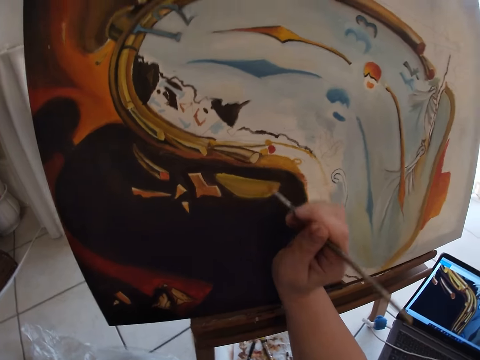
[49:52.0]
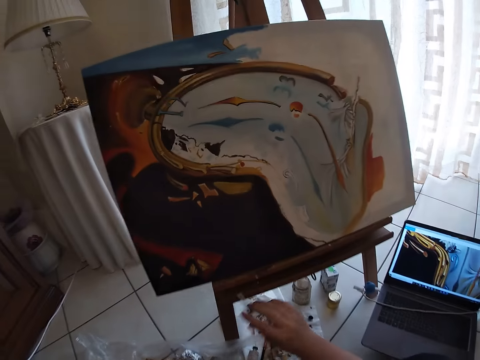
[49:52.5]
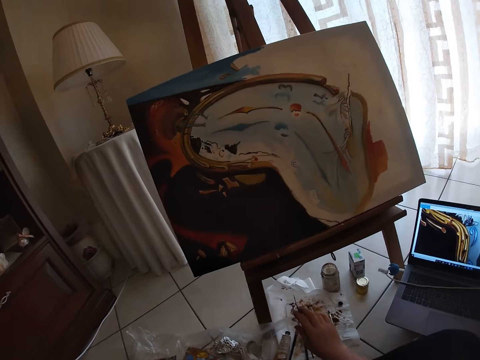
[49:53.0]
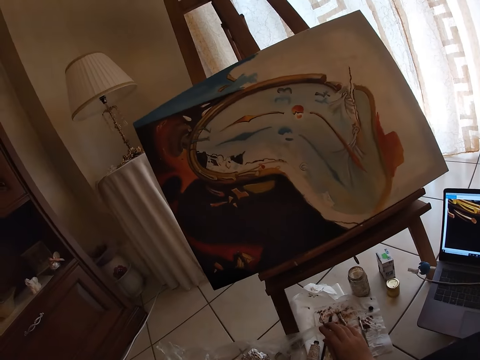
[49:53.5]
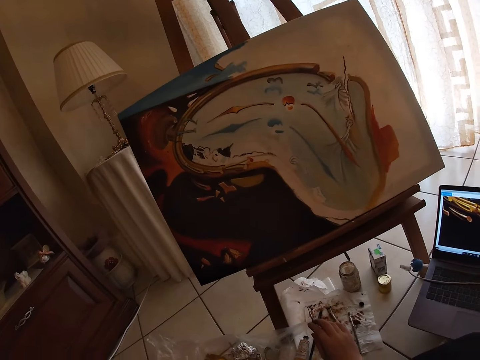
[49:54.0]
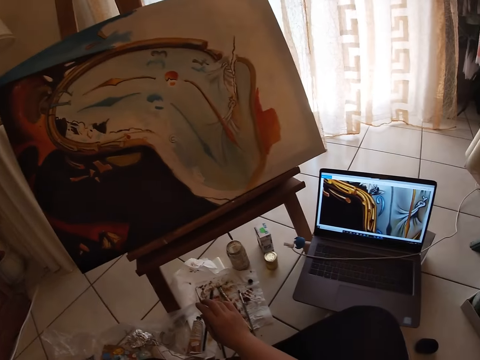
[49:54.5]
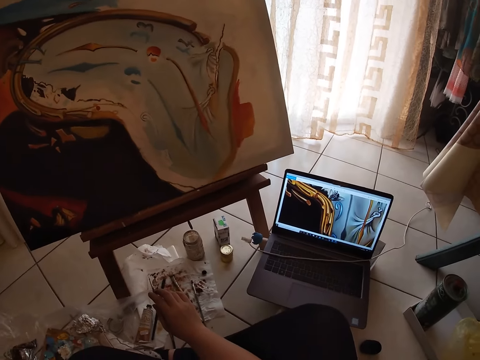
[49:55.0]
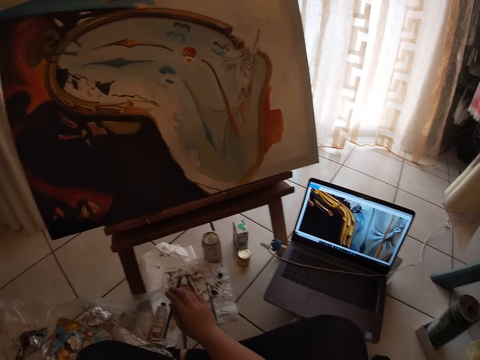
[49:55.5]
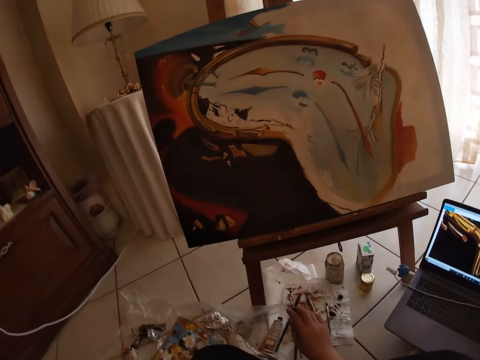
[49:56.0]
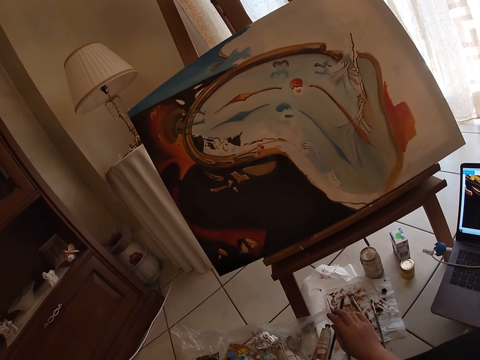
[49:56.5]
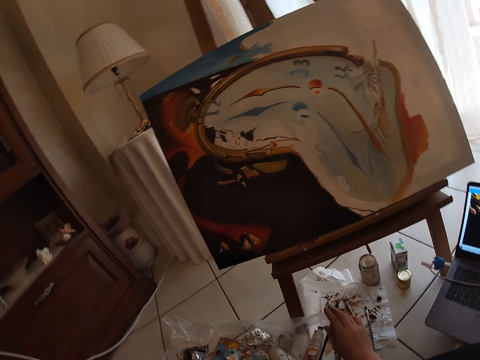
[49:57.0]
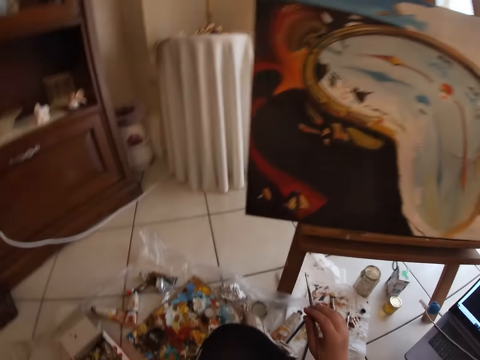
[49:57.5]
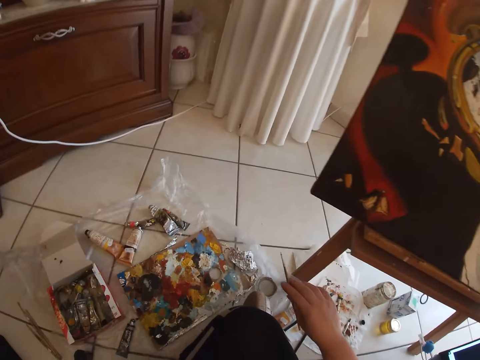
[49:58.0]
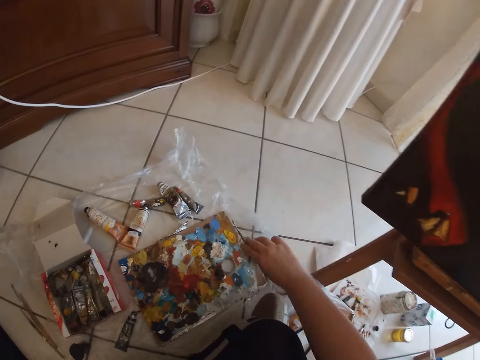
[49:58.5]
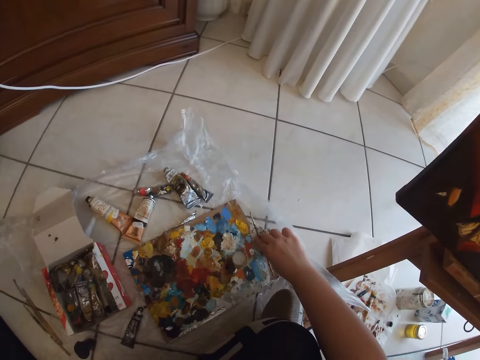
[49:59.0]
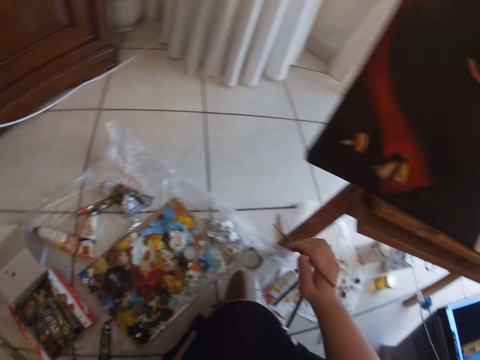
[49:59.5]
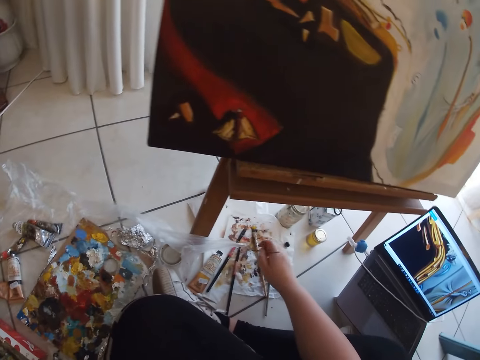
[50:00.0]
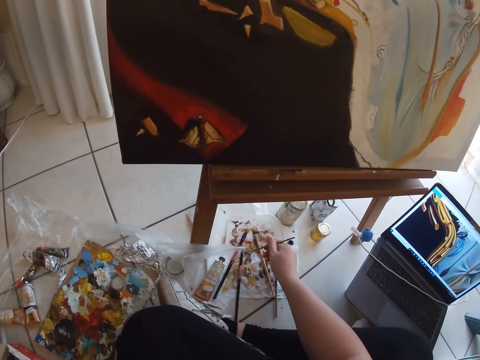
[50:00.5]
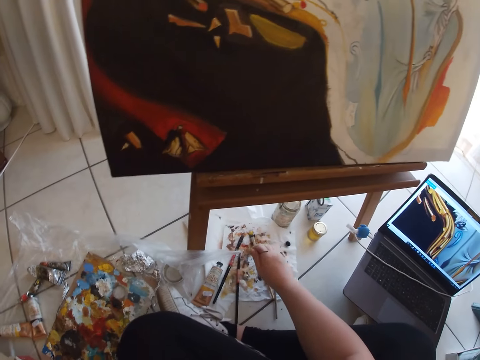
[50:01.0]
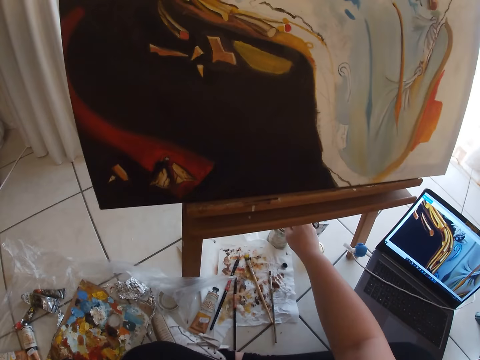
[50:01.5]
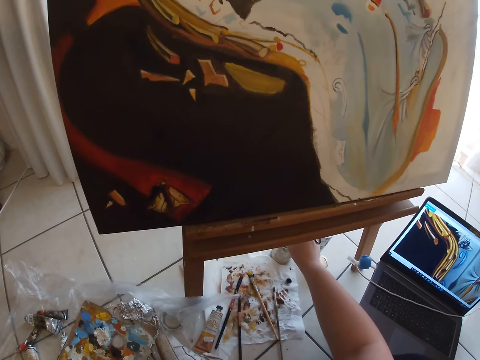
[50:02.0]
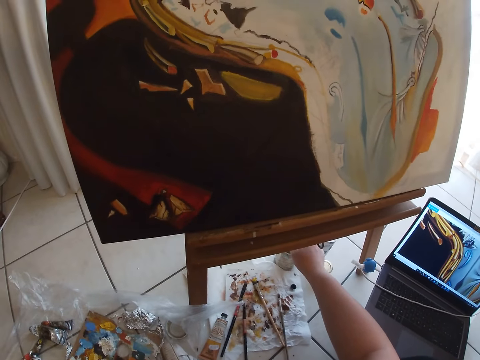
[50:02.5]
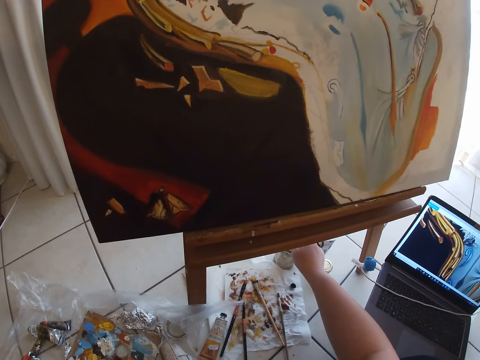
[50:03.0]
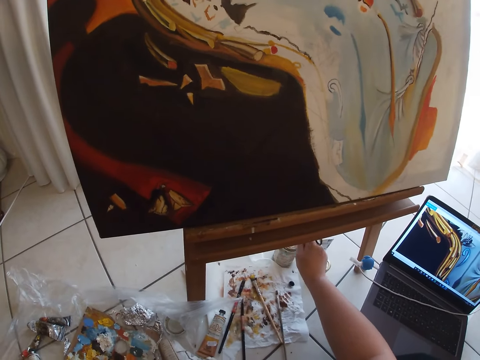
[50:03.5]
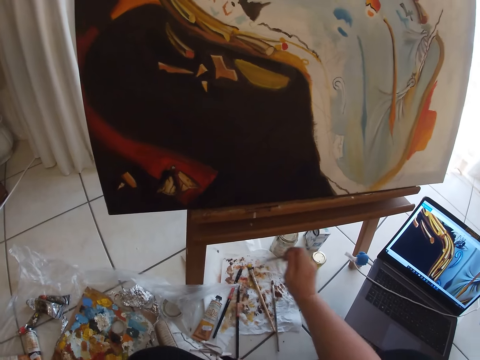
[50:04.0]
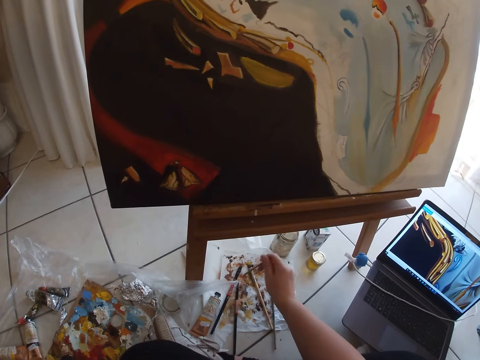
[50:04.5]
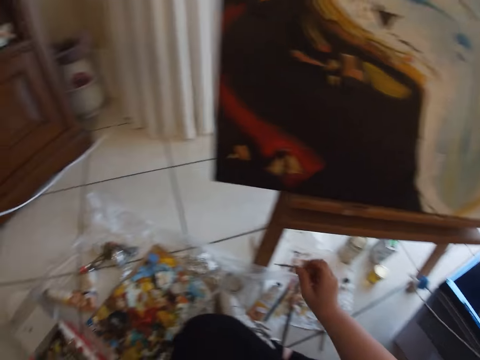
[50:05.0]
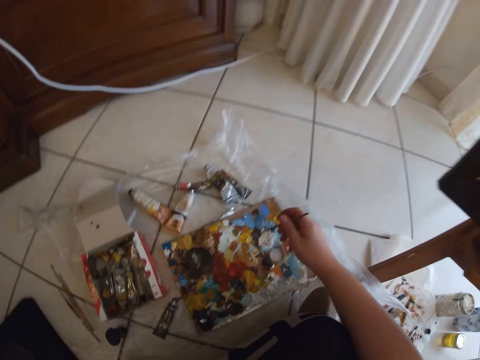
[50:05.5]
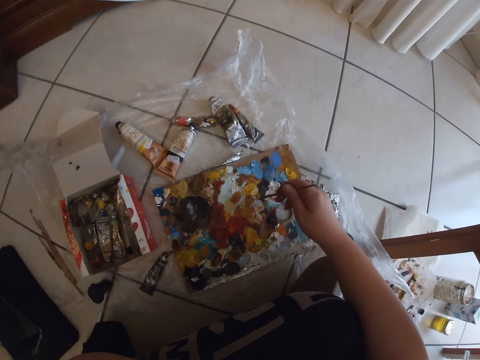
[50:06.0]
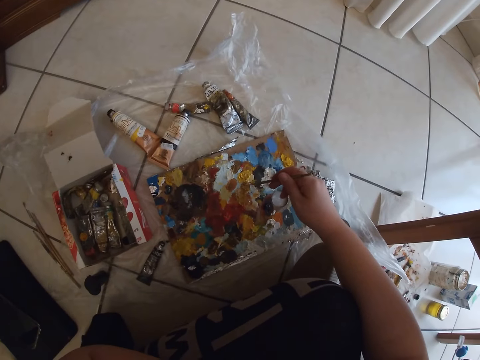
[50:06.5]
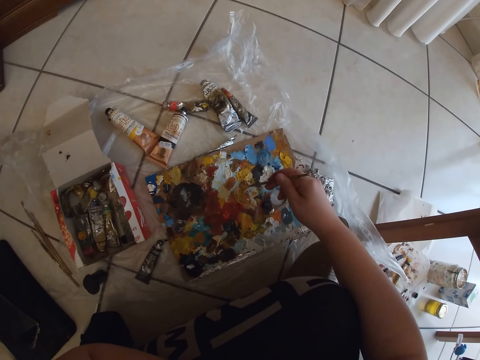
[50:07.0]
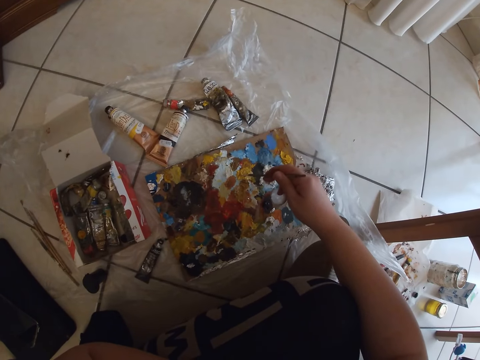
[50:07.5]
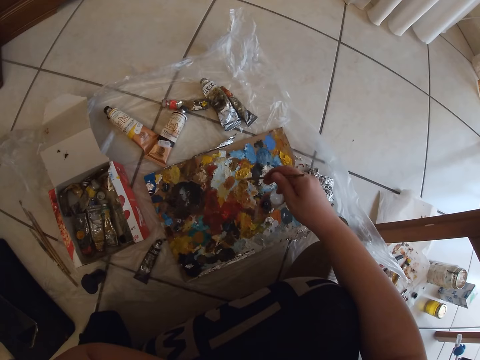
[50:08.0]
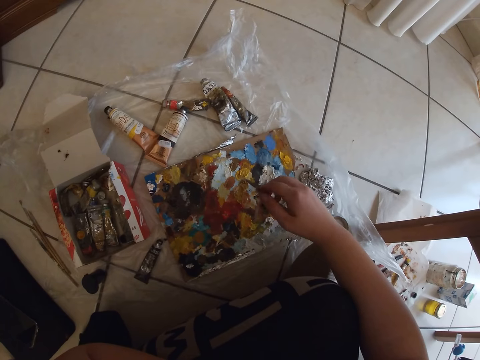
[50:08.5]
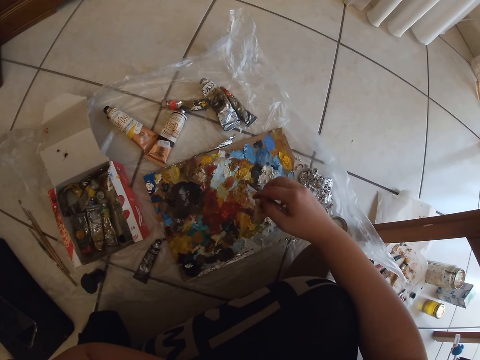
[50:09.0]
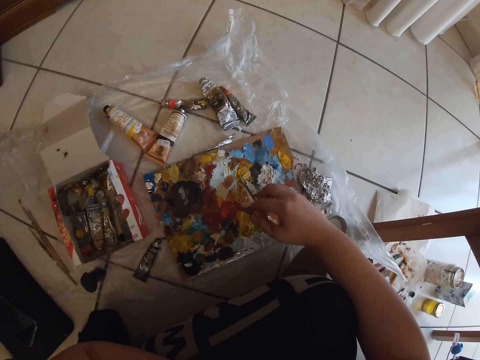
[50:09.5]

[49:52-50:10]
The camera wearer looks at the painting. He cleans the paintbrush in his right hand on a paper laying on the ground. He dips the paintbrush in his right hand in the water container. He cleans the paintbrush in his right hand on the paper laying on the ground. He takes paint from a paint board on the ground with the paintbrush in his right hand.

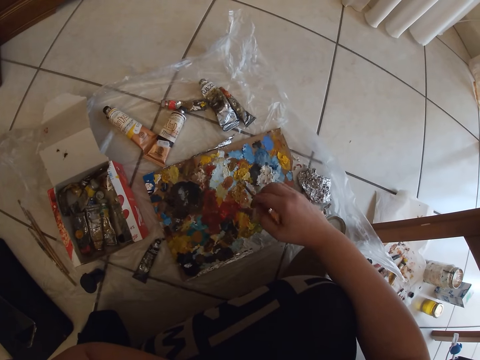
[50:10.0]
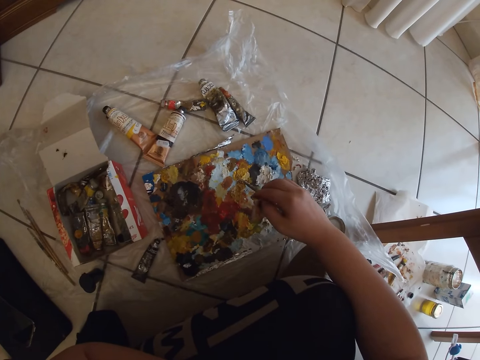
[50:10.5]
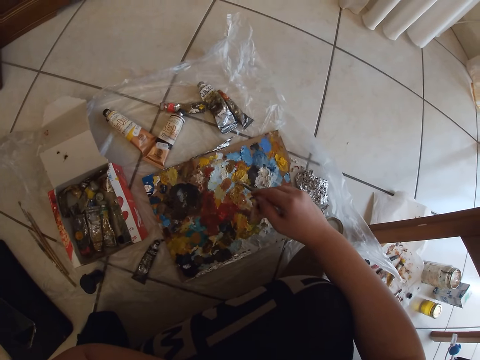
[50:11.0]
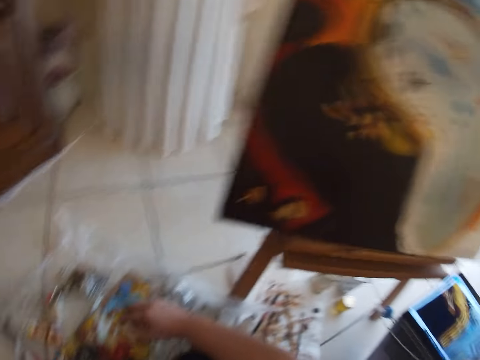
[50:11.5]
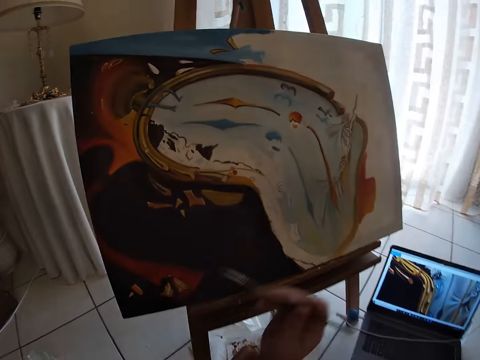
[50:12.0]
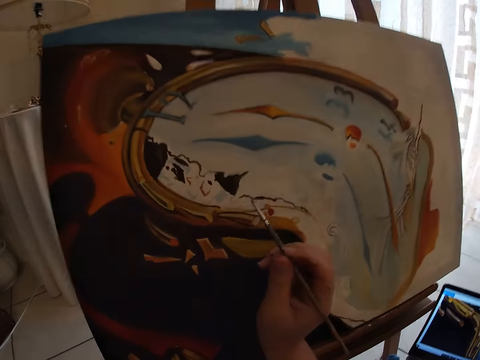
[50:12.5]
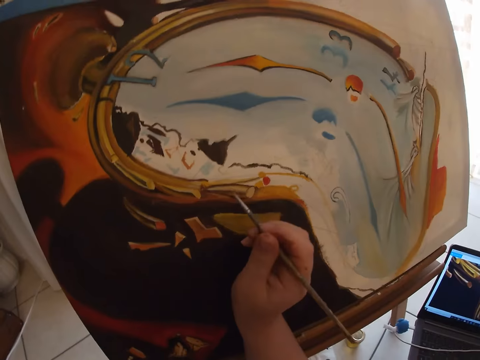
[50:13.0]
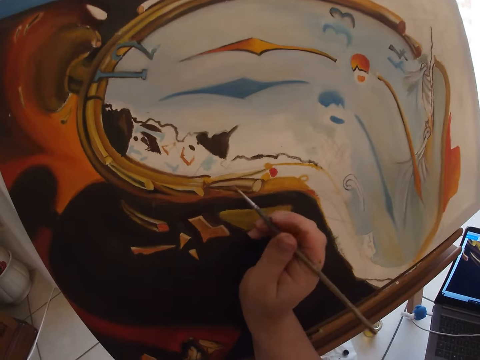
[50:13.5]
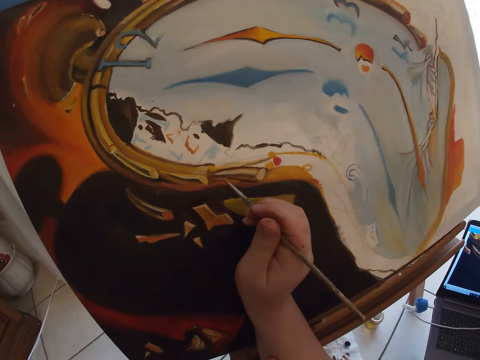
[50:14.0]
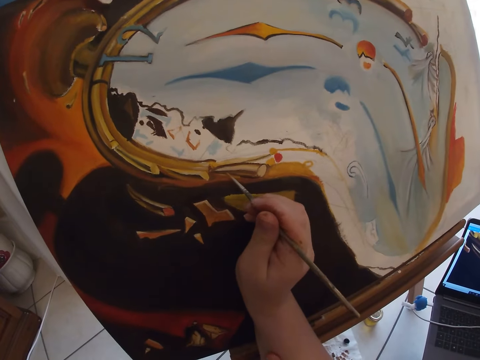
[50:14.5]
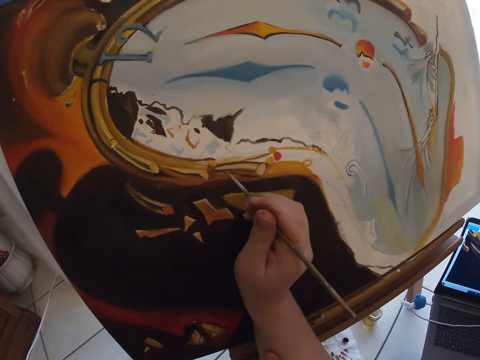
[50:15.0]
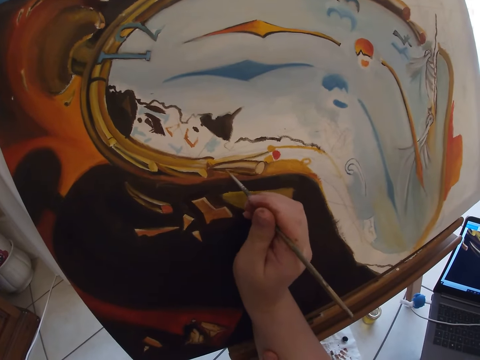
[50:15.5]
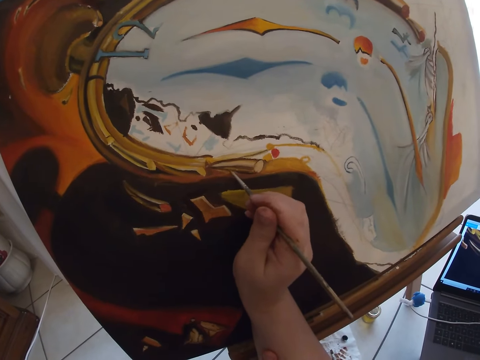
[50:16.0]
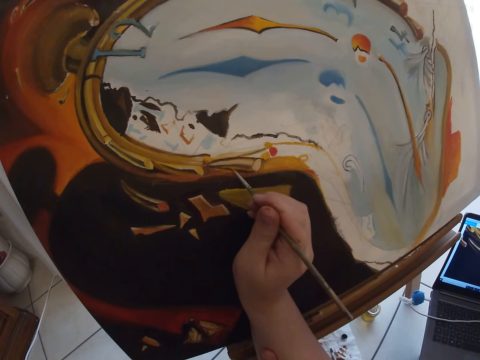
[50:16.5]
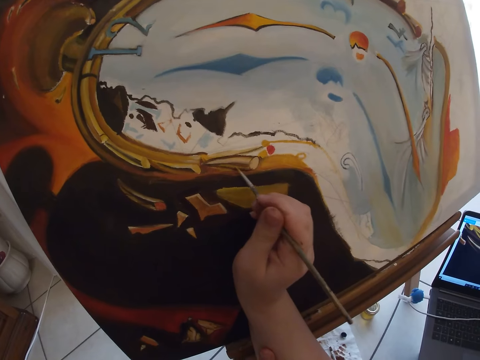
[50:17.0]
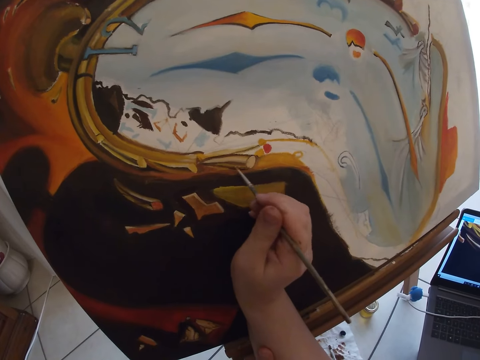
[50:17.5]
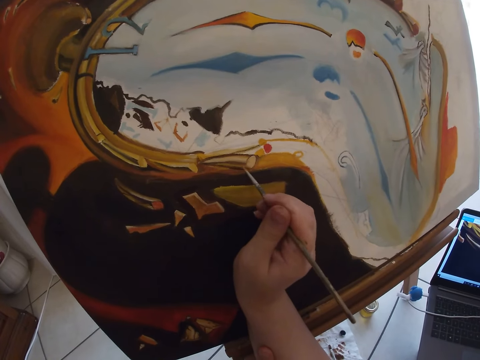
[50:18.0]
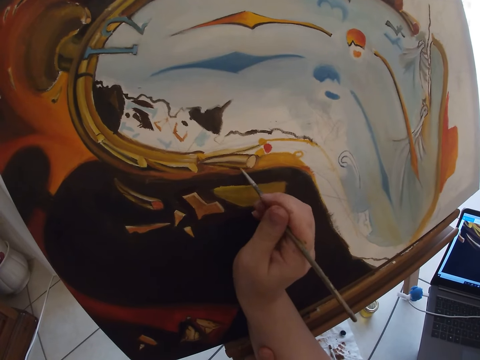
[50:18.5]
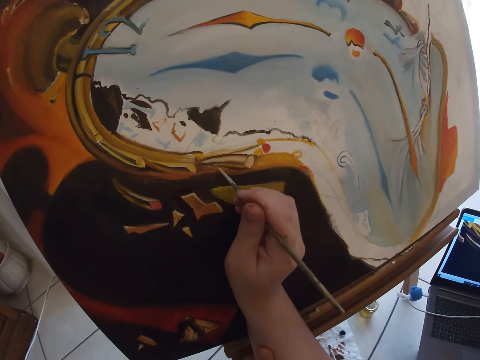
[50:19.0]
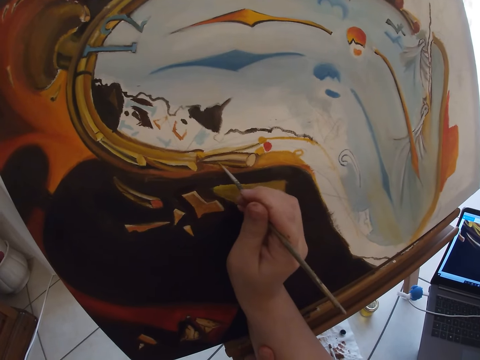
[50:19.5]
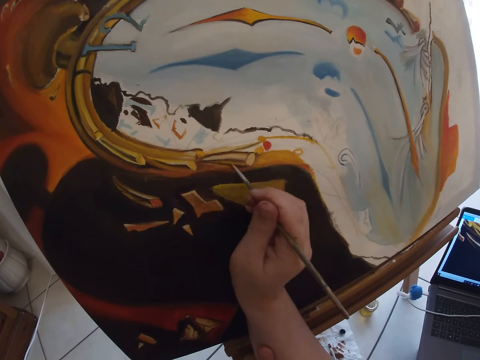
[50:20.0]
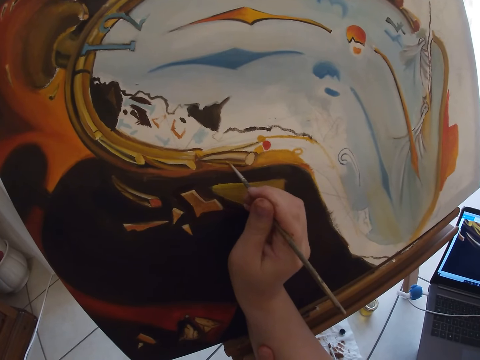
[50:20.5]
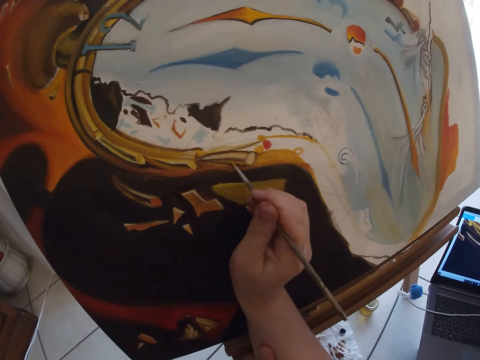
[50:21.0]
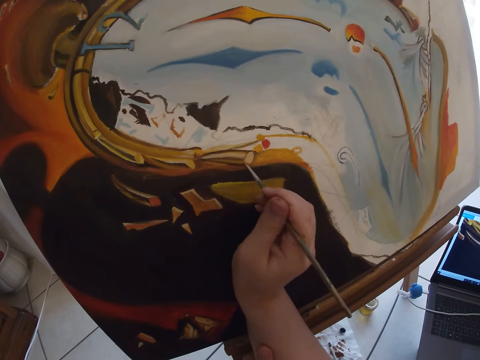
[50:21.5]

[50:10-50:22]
The camera wearer paints a canvas with a paintbrush in his right hand.
